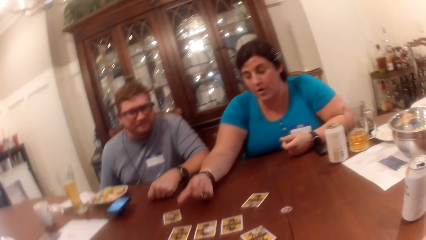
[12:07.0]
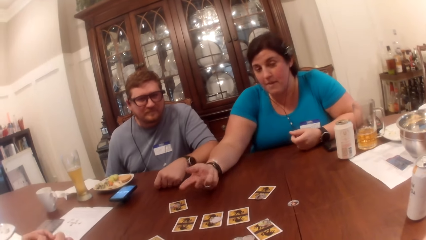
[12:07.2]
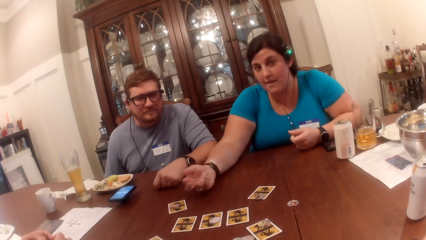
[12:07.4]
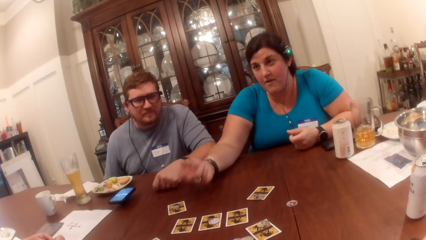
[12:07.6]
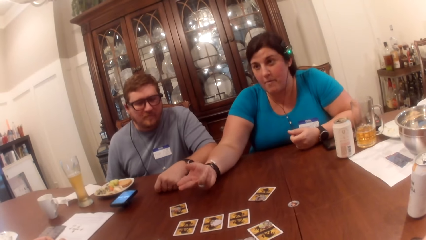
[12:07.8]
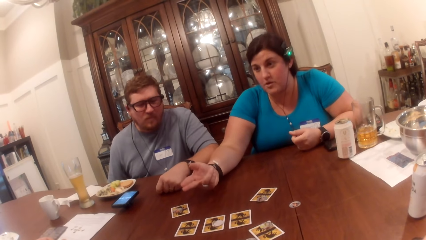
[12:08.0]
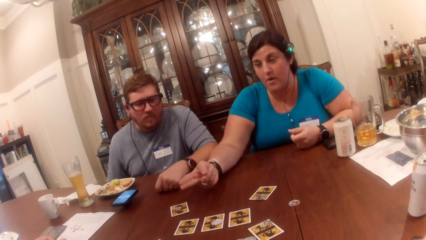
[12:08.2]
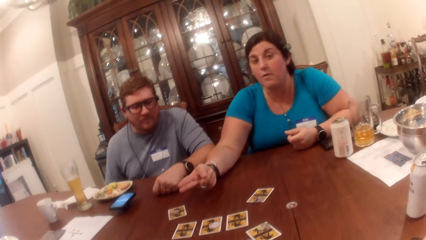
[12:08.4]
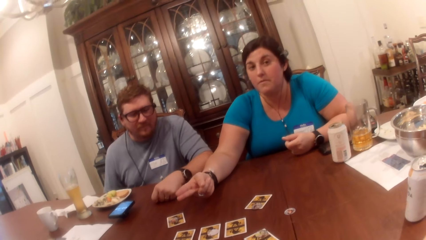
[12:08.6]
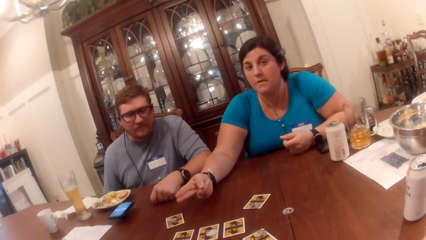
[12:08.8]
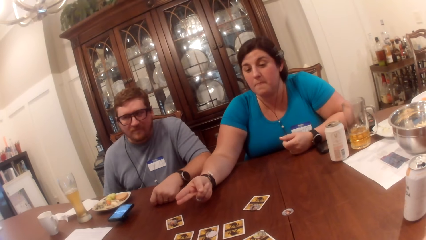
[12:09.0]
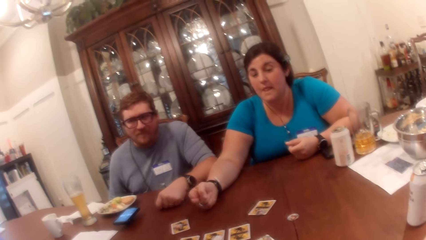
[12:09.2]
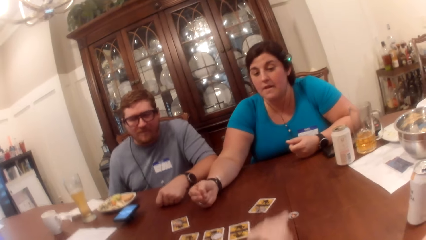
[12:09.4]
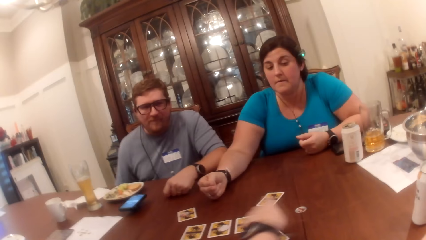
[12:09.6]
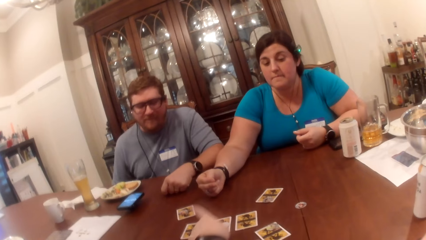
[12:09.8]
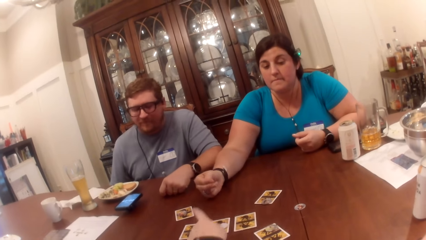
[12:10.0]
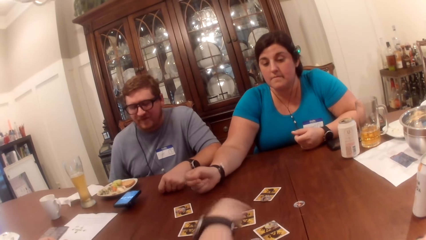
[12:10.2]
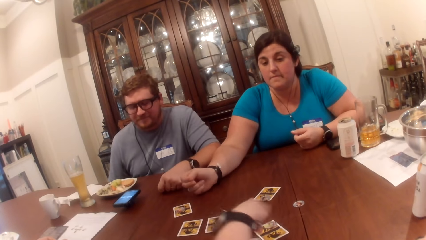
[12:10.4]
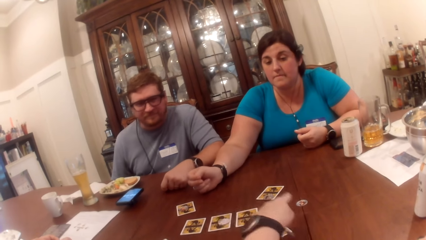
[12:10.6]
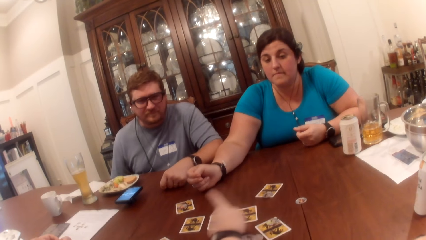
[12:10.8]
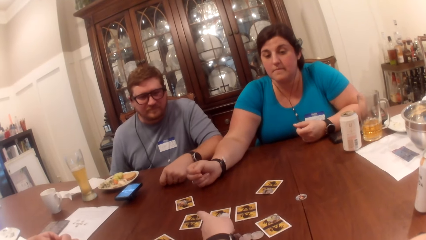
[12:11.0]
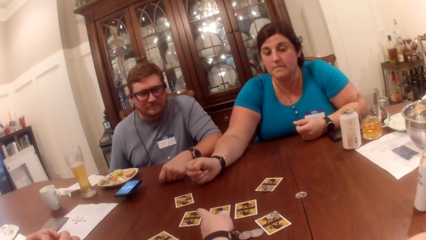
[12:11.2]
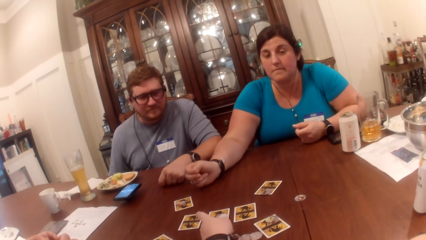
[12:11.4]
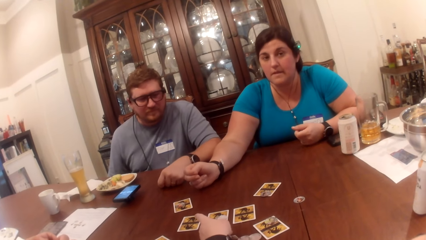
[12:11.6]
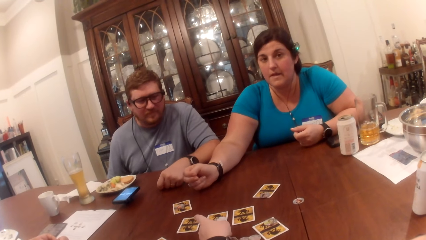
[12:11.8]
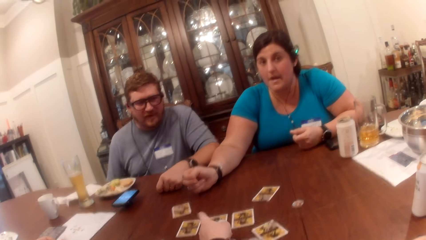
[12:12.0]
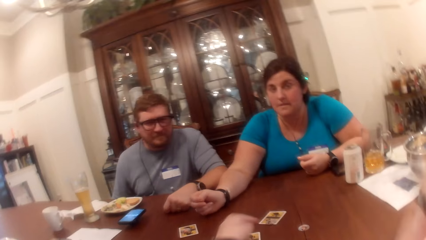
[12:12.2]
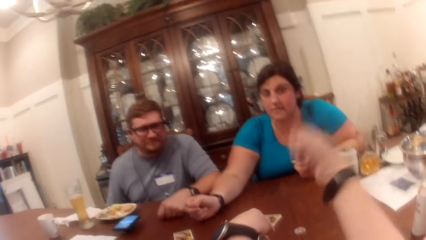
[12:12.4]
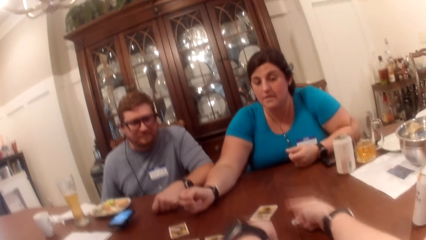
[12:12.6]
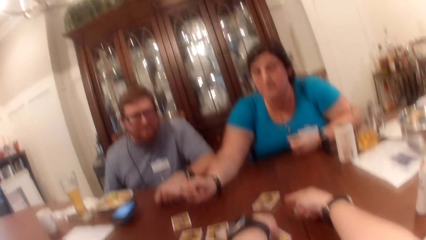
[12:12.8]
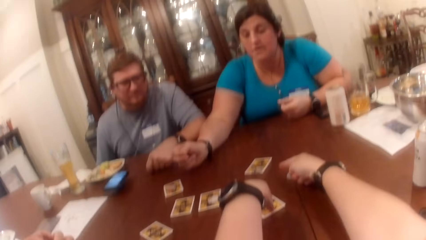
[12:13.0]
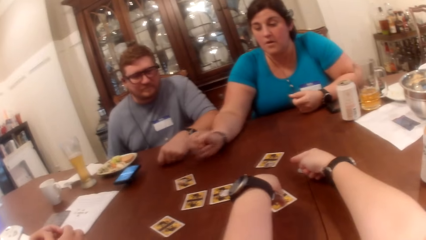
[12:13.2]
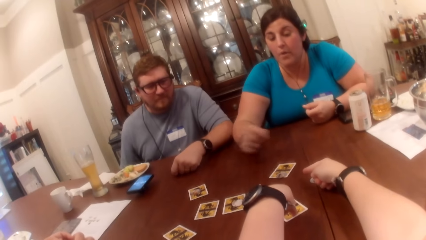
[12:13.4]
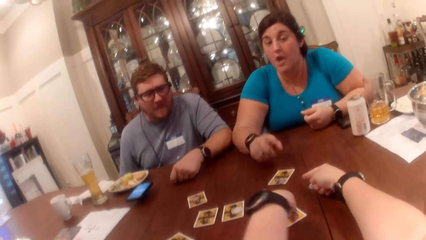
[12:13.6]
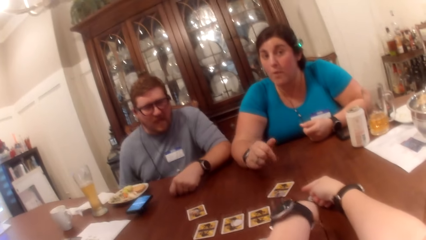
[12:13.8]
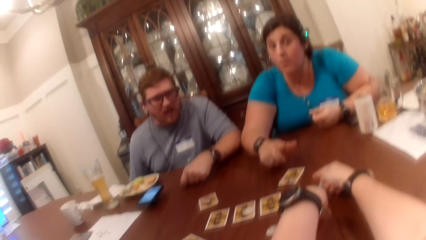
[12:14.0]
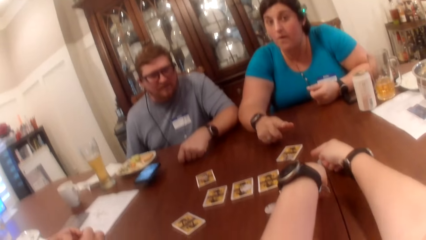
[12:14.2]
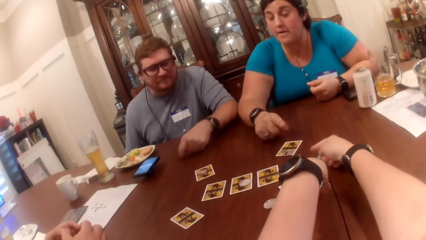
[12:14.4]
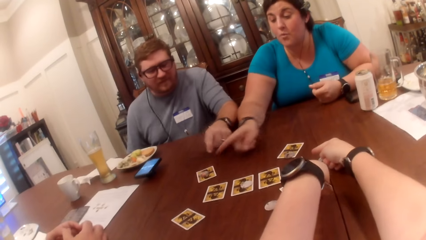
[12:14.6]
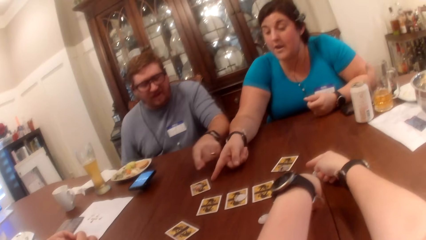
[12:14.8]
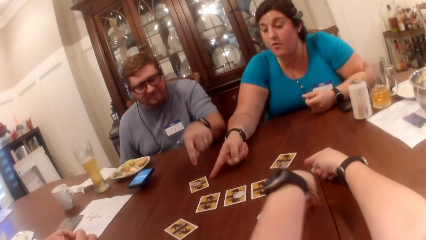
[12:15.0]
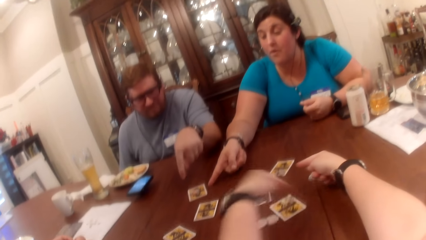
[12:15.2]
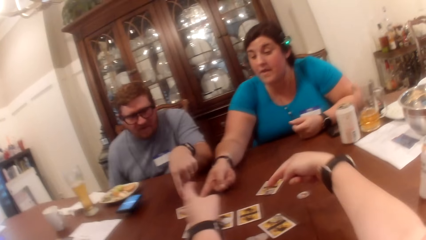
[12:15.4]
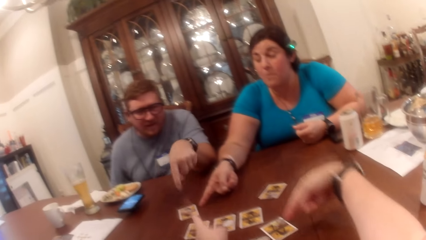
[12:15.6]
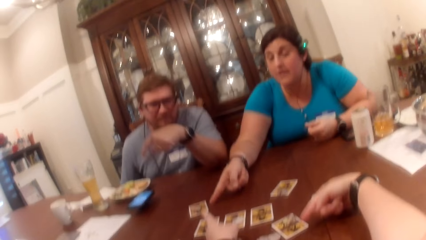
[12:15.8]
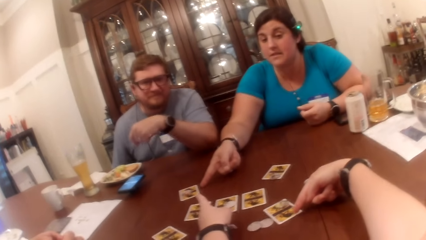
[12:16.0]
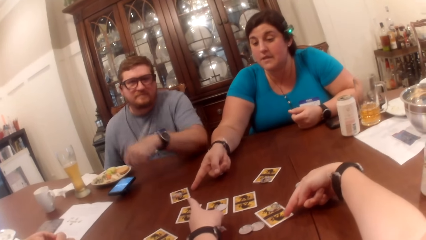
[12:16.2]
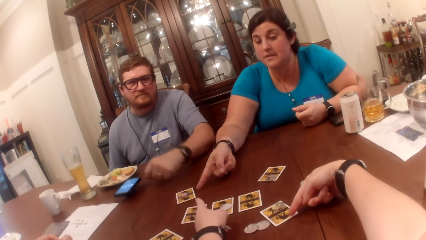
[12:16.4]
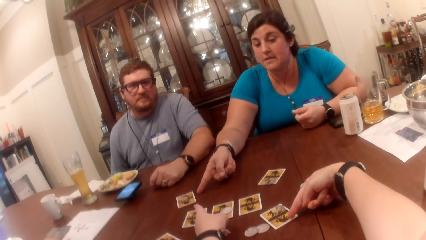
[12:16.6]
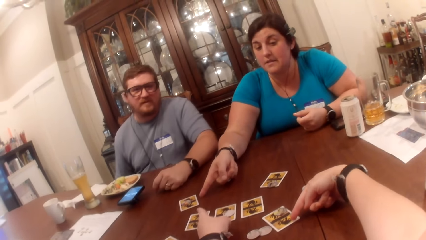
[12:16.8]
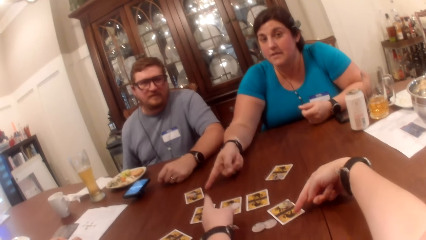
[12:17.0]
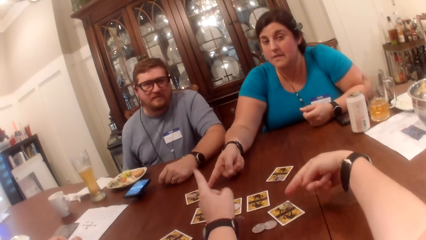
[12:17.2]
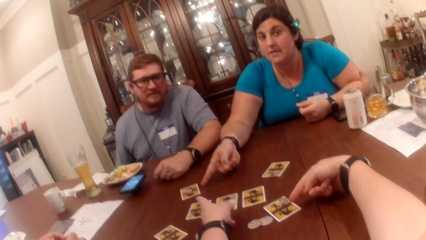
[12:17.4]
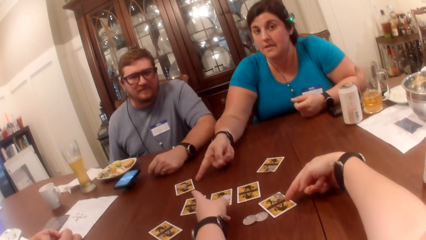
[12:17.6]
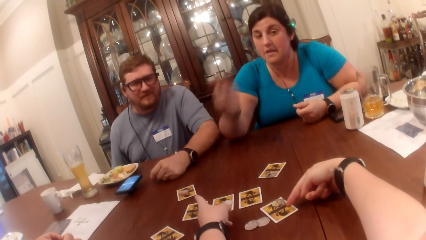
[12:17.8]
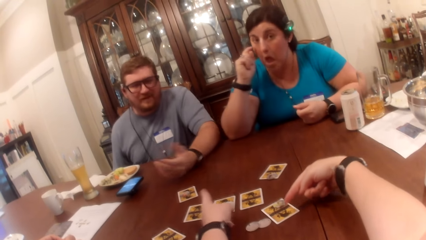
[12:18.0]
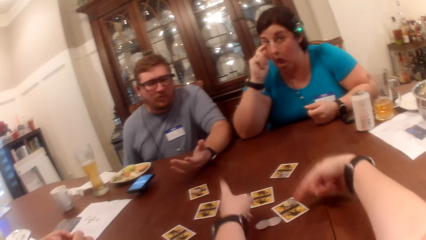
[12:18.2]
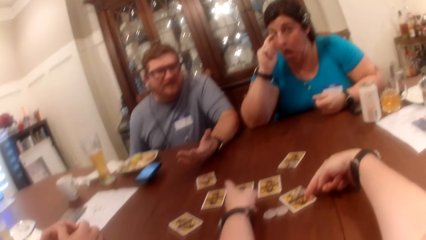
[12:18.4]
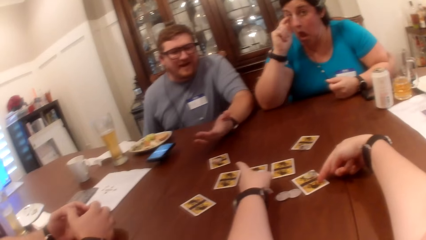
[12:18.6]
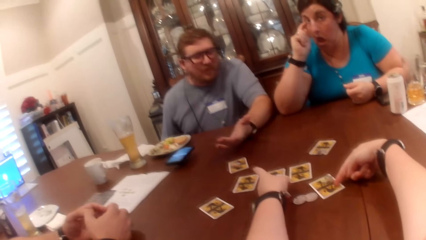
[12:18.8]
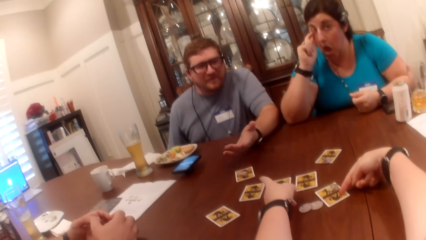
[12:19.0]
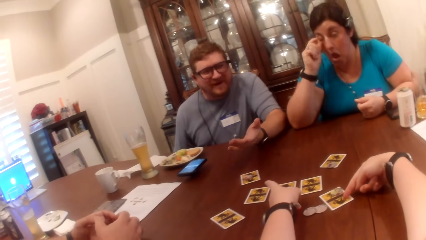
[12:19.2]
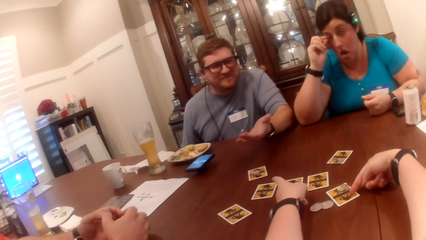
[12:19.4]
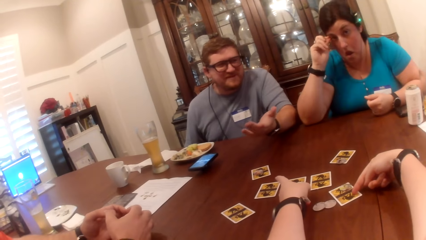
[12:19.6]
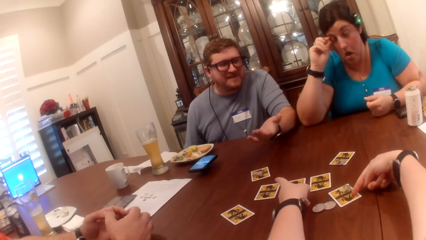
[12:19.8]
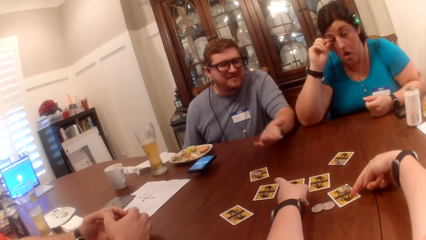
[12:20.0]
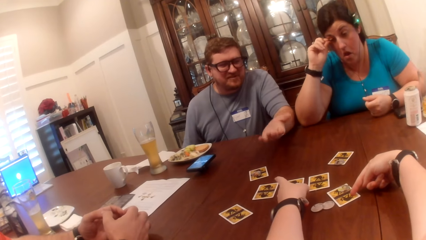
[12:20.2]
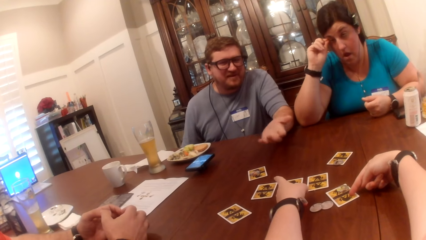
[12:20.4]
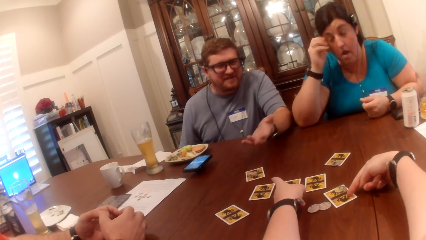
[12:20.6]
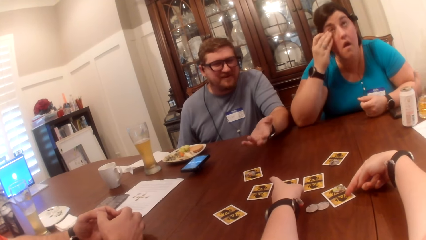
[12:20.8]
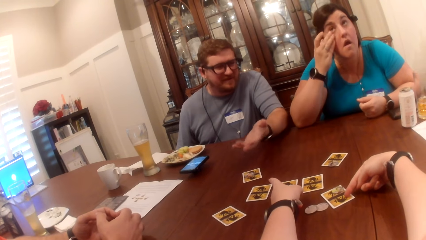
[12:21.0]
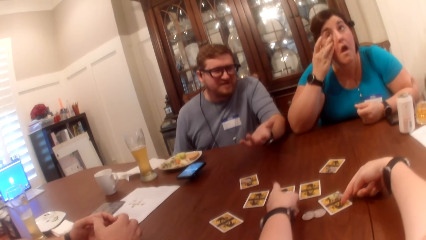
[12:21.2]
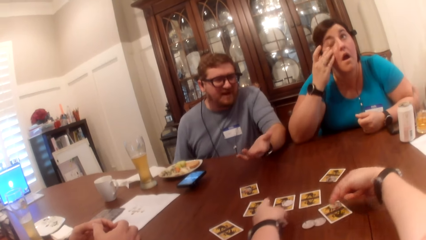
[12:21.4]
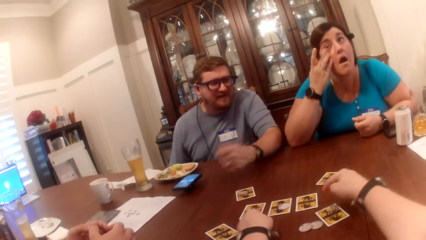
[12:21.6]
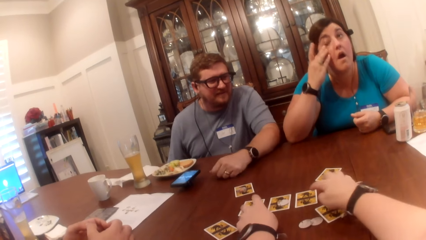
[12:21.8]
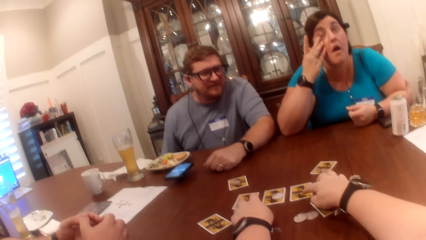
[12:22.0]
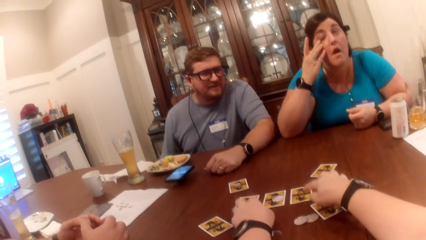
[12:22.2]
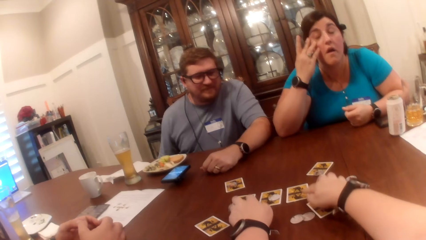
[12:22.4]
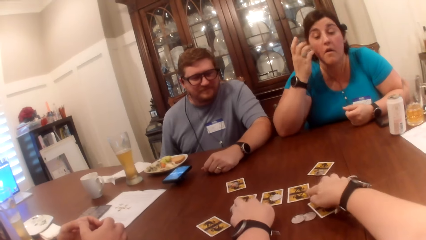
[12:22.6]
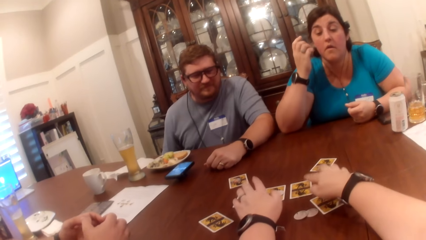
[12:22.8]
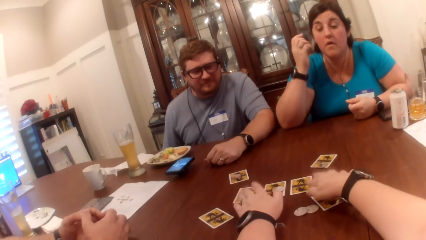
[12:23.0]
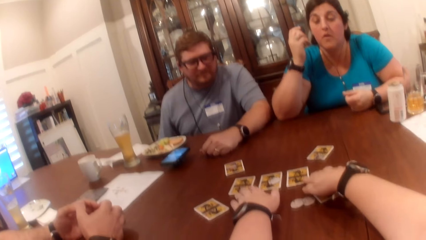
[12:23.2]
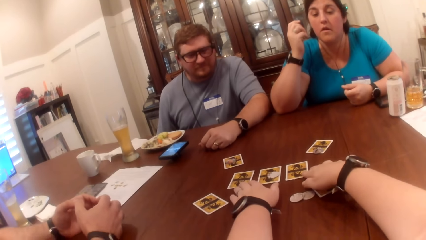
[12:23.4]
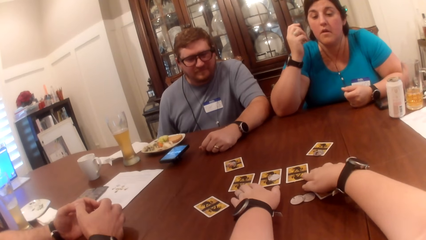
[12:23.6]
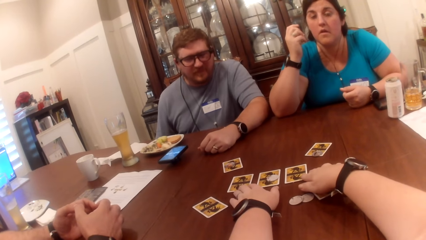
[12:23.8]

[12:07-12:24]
The camera wearer points at a card on the table. She touches the card with her left hand.
